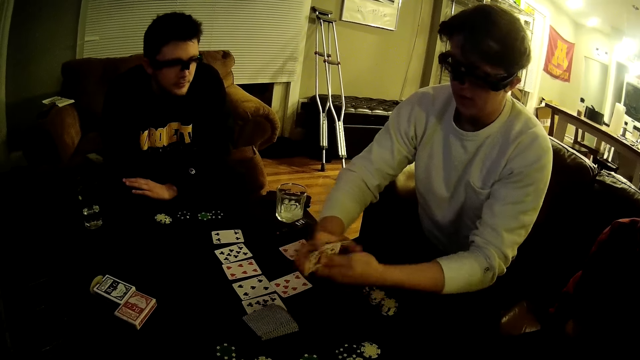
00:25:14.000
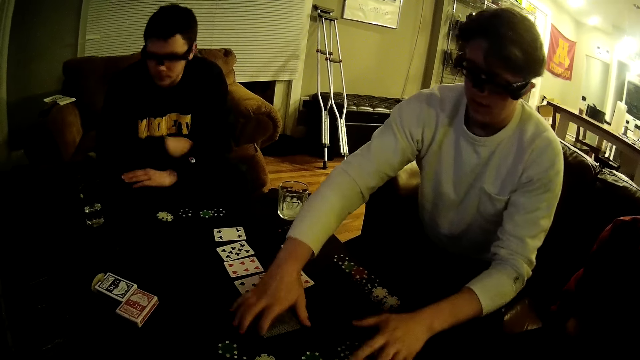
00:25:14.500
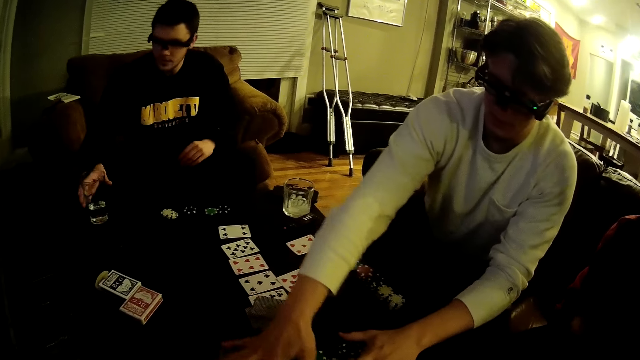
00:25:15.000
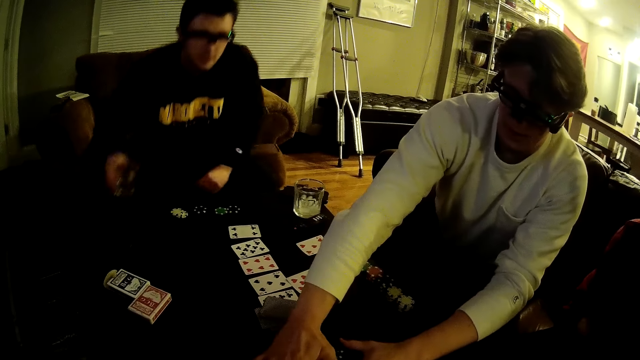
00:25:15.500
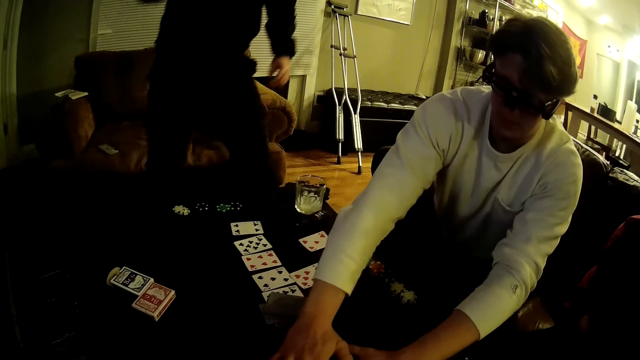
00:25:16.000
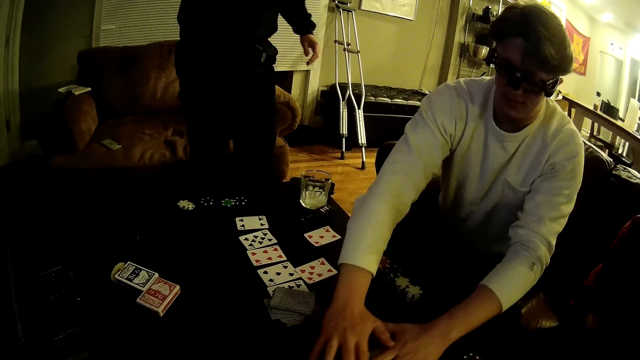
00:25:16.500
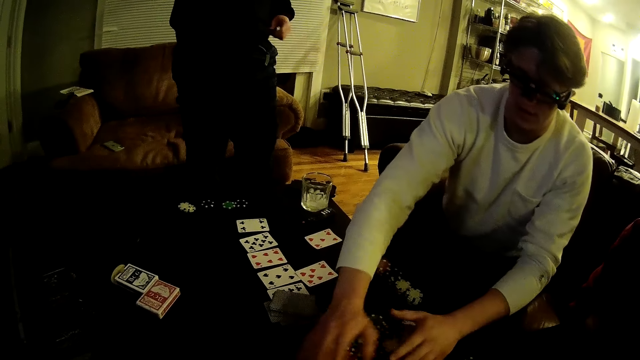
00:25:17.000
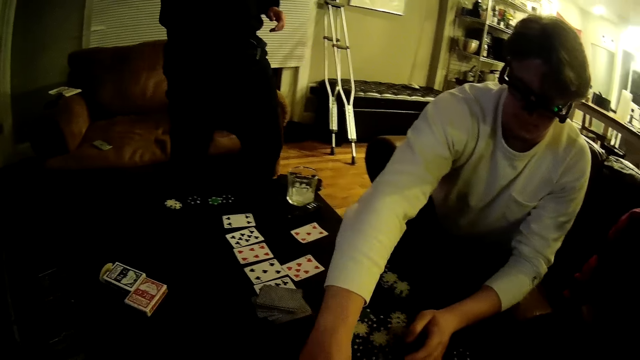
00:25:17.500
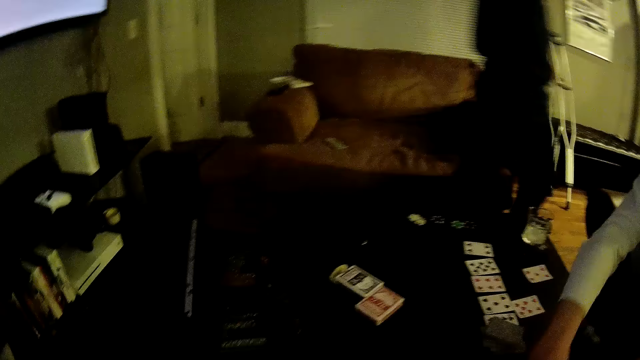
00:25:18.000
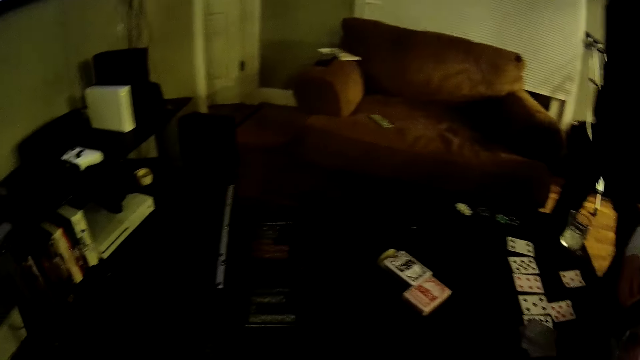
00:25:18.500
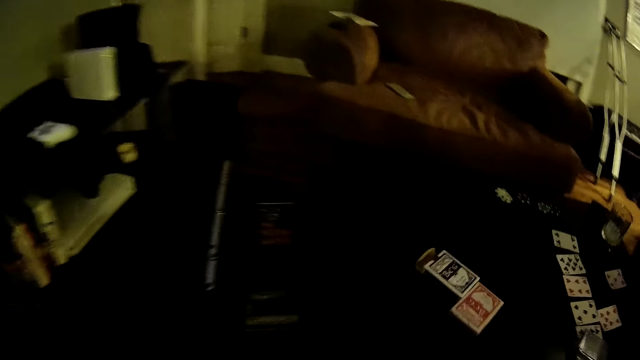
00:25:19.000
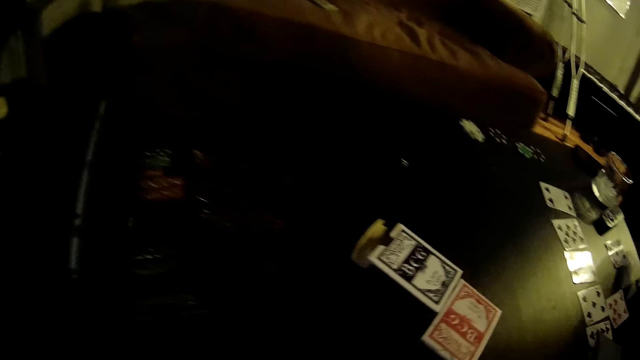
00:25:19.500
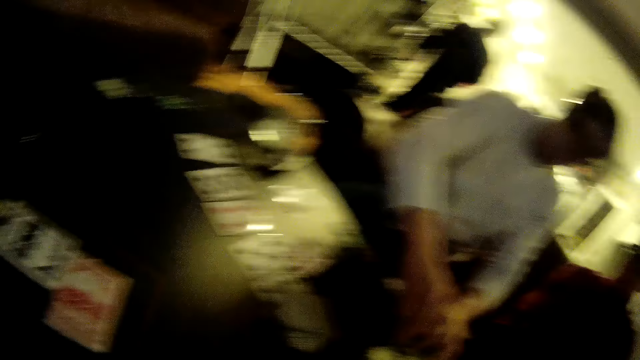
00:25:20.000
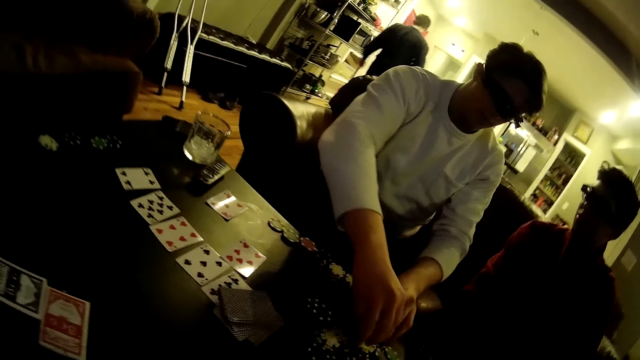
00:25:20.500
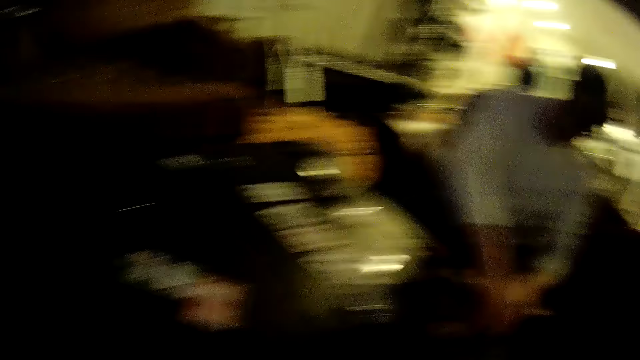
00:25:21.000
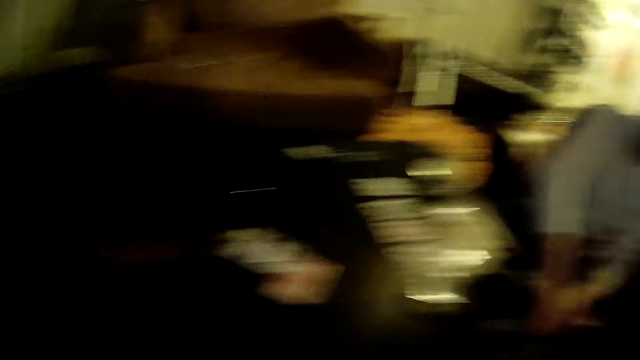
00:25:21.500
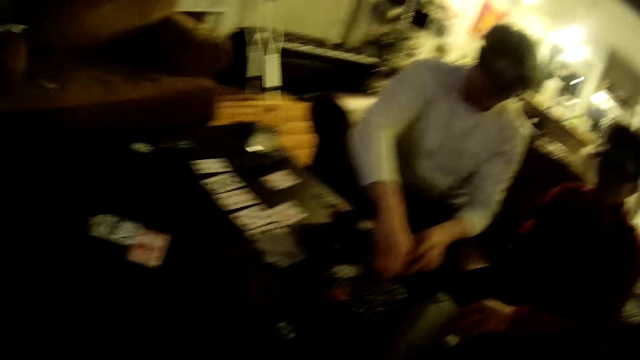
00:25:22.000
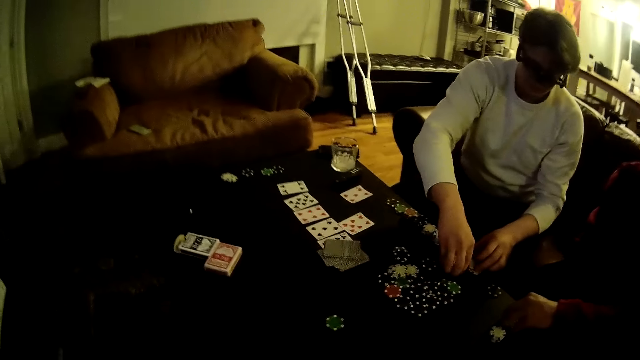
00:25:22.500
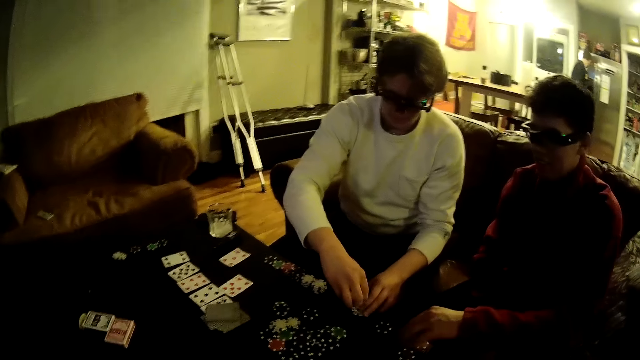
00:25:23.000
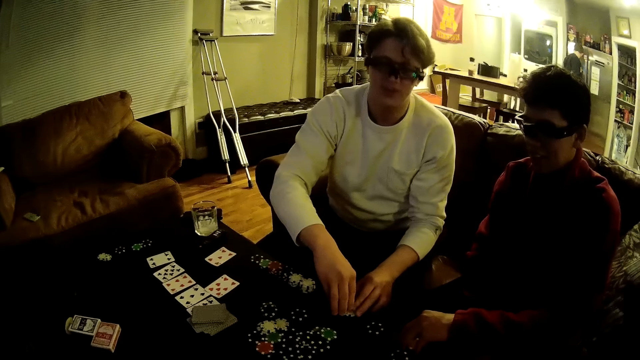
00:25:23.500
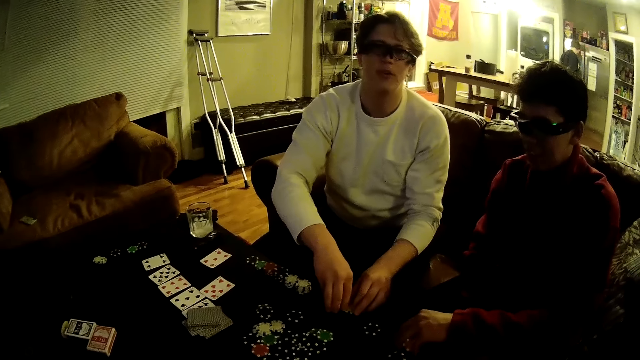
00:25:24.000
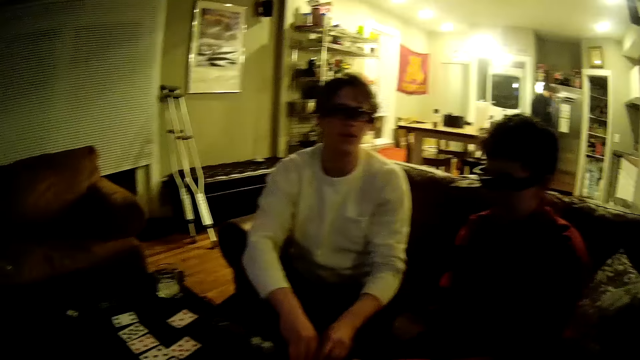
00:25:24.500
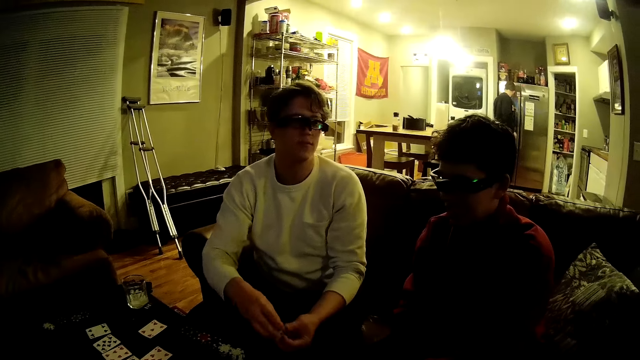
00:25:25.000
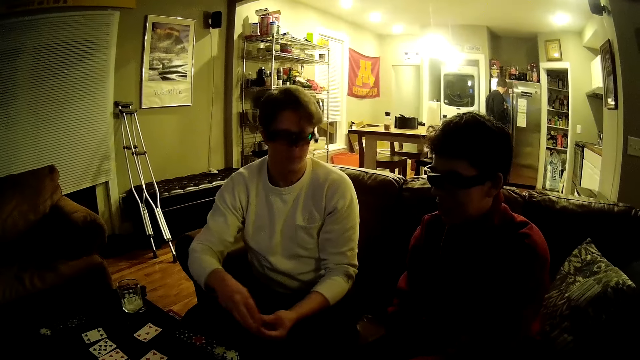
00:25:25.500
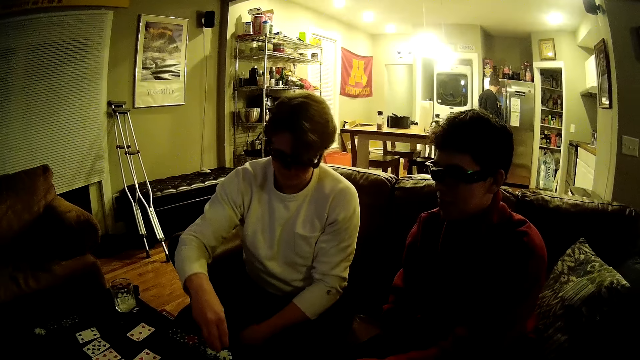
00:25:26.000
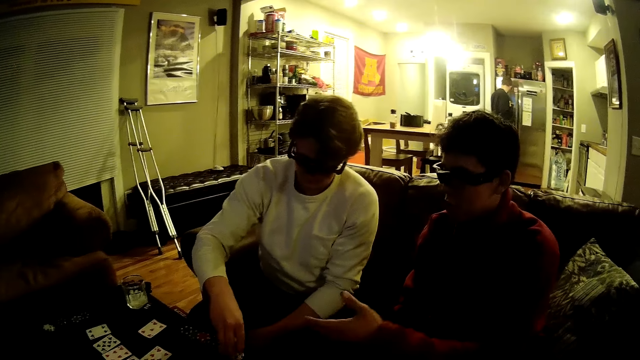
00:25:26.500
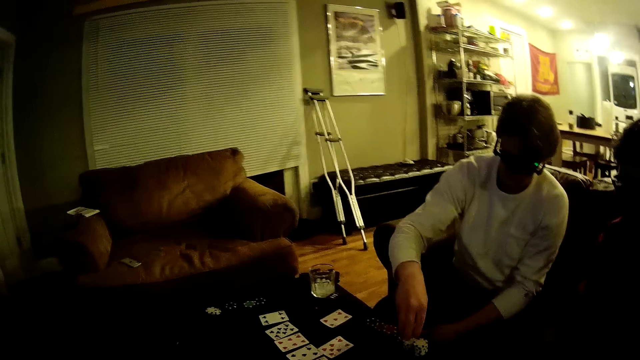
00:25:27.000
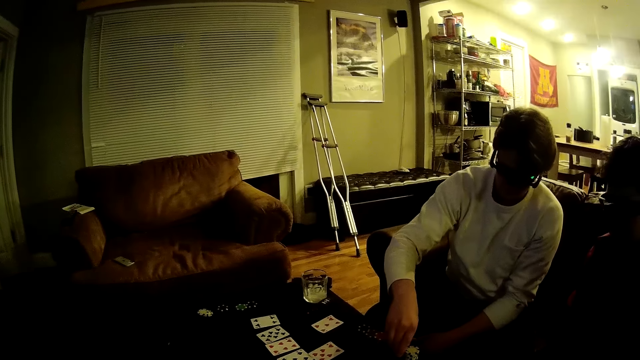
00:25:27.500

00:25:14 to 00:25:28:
A man places the cards on the table and gathers the poker chips on the table with both hands. Another man picks a glass cup from the table with his right hand. The other man stands up from the chair and walks around the room. Another man arranges the cards. Another man sits beside him. The camera wearer looks around. The man sits beside him again, and the other man arranges the cards again. Another man arranges the poker chips on the table in stacks. The first man arranges the poker chips on the table in stacks and converses with the camera wearer.

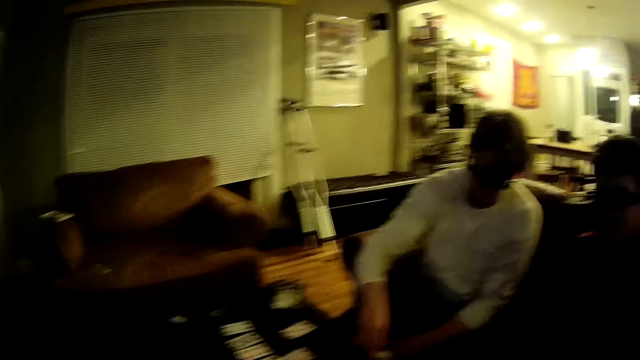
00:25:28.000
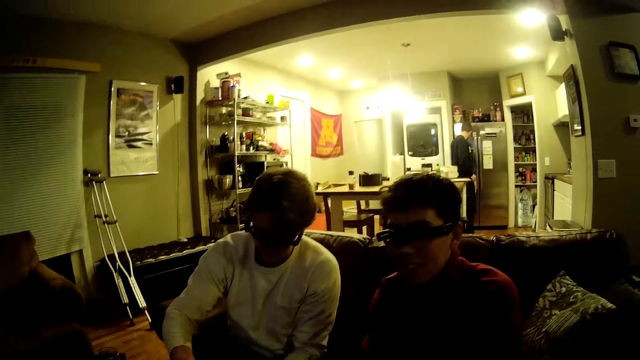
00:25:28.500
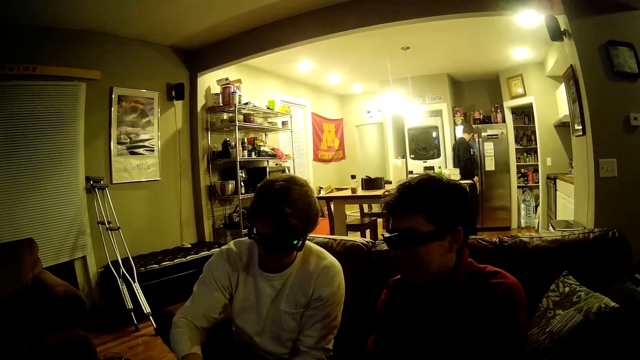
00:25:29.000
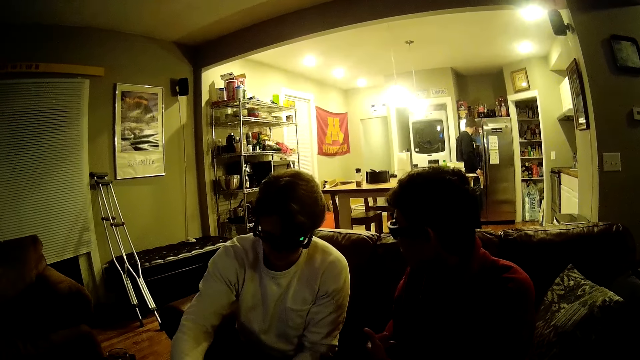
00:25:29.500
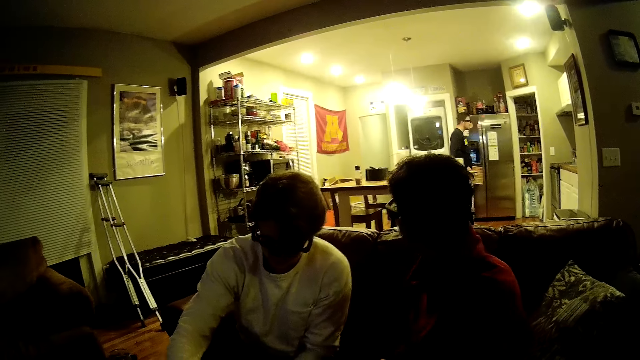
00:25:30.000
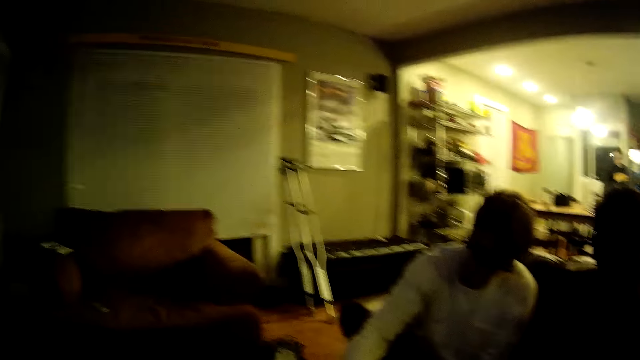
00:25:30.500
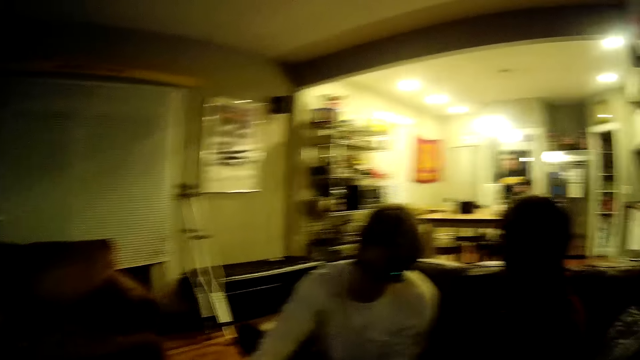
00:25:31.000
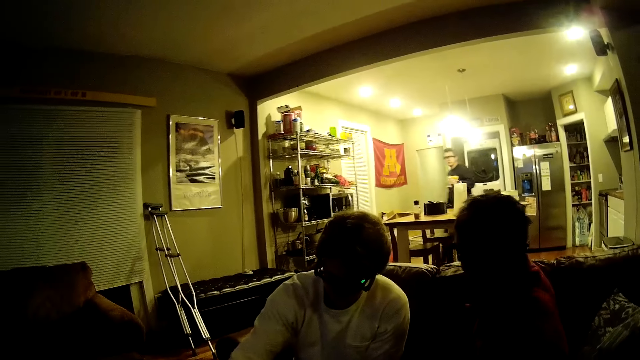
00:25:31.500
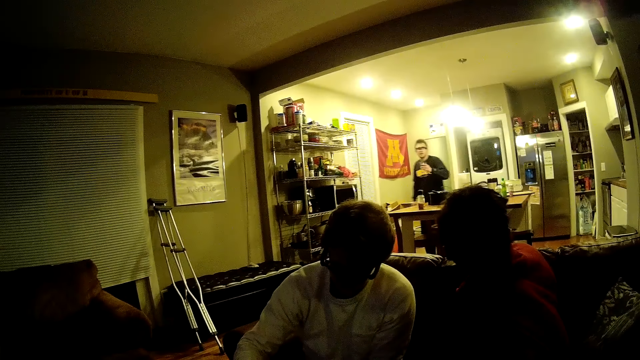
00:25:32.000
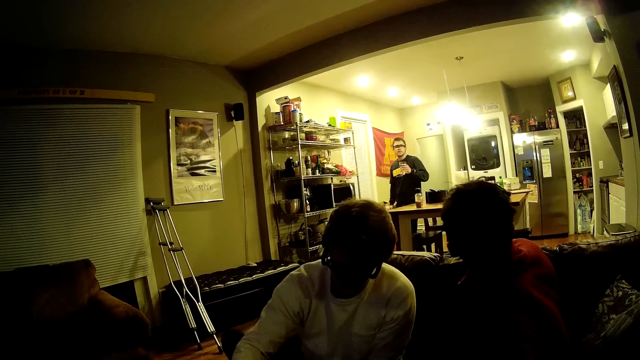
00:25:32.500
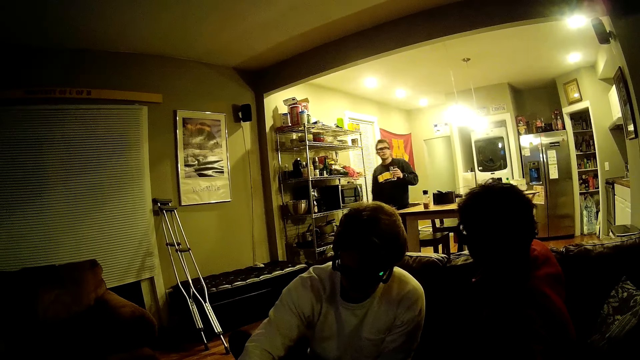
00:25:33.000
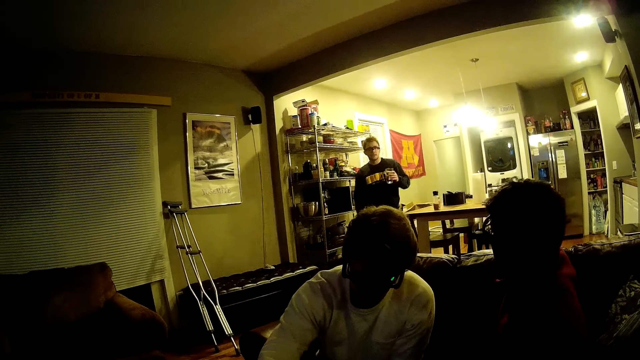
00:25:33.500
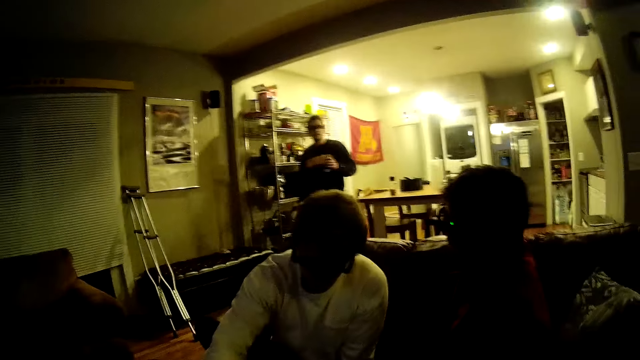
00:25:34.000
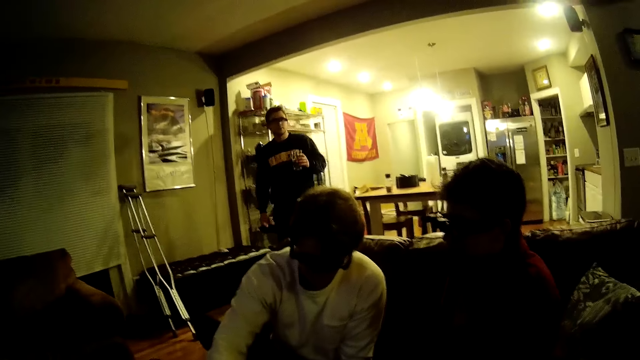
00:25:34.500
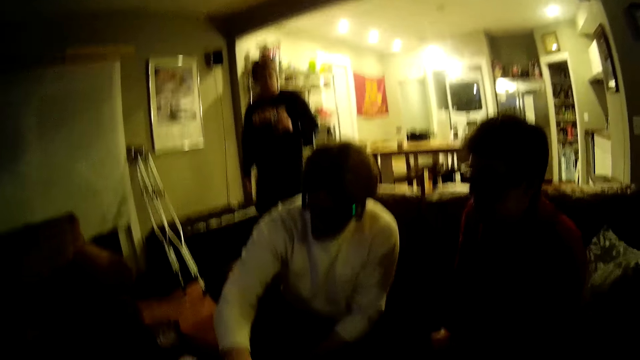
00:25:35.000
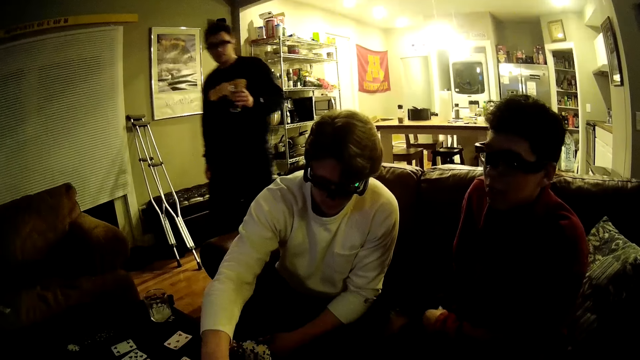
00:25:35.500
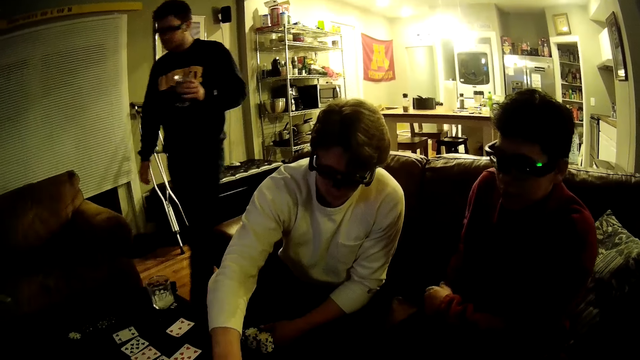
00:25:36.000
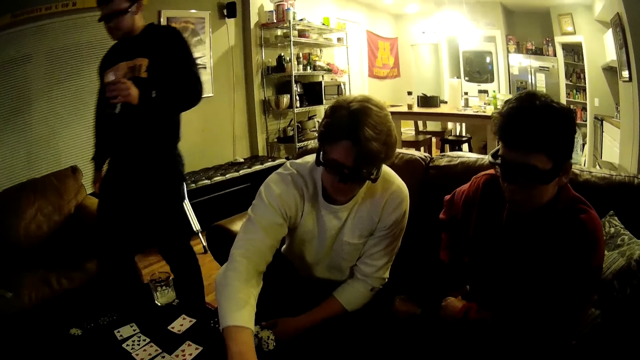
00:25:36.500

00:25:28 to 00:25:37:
The camera wearer converses with the man. The man walks around the room.
